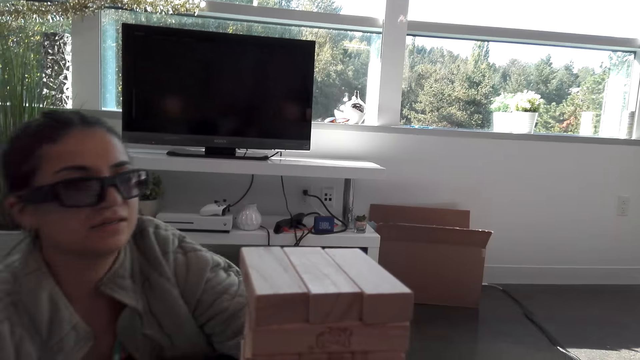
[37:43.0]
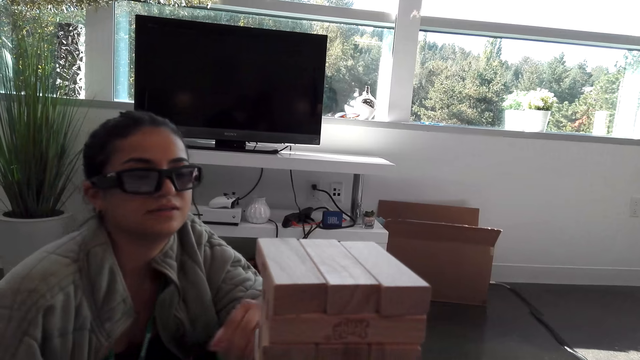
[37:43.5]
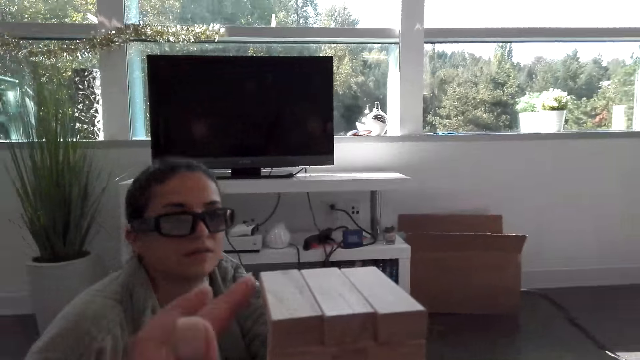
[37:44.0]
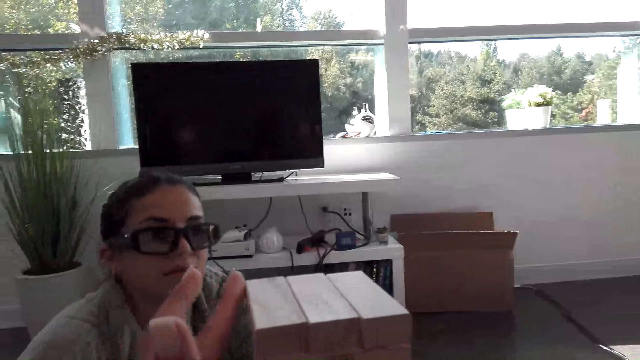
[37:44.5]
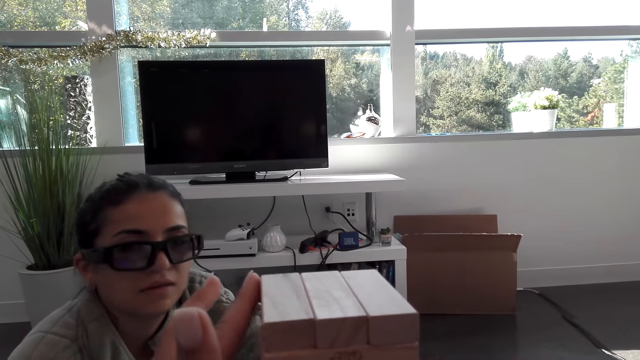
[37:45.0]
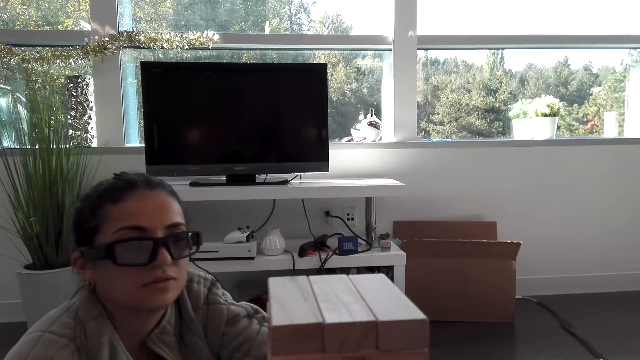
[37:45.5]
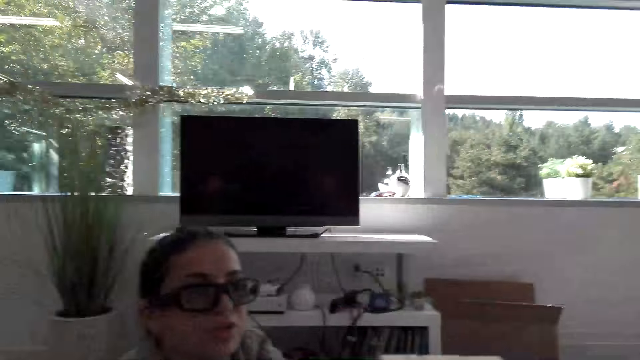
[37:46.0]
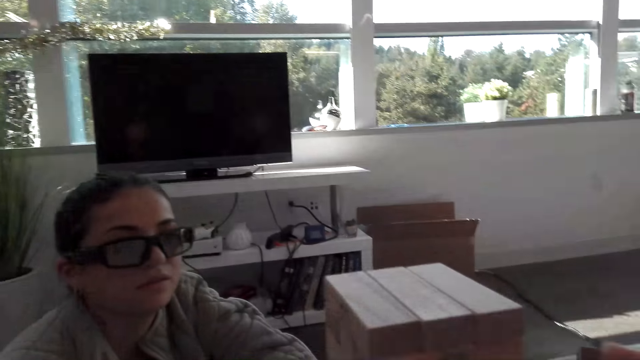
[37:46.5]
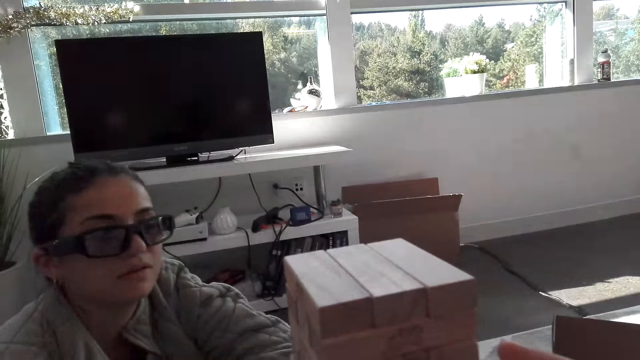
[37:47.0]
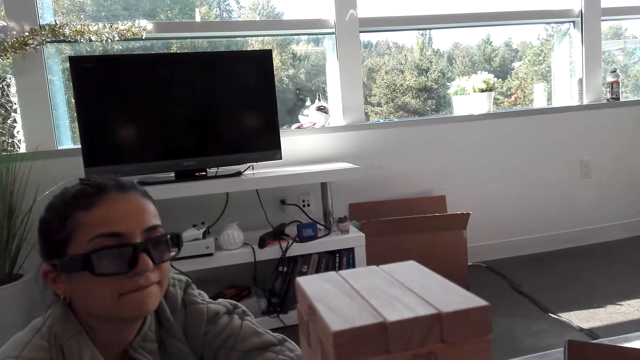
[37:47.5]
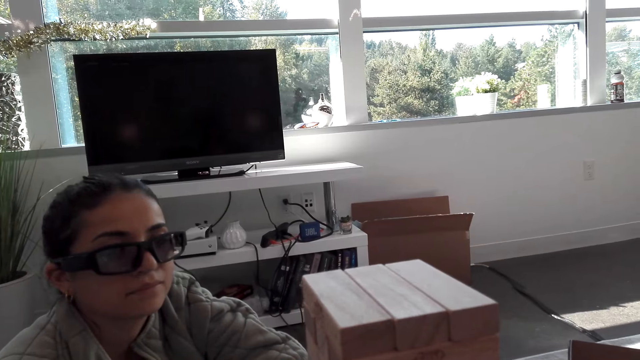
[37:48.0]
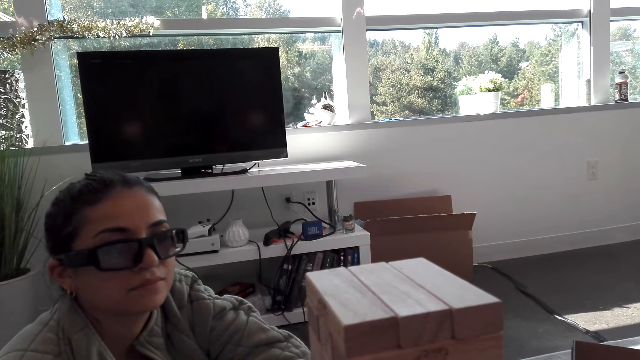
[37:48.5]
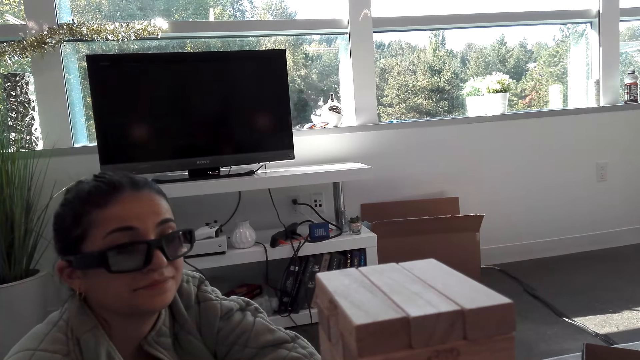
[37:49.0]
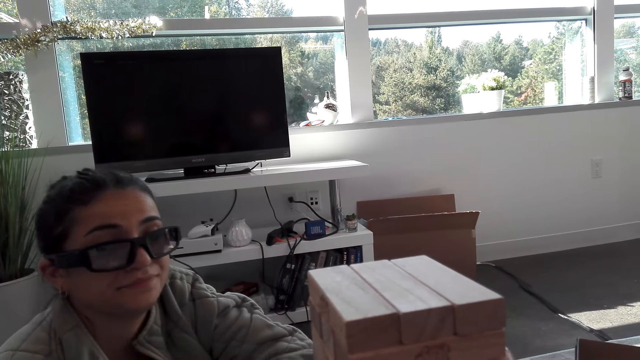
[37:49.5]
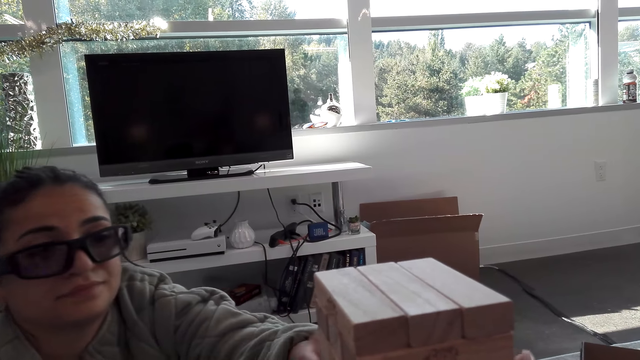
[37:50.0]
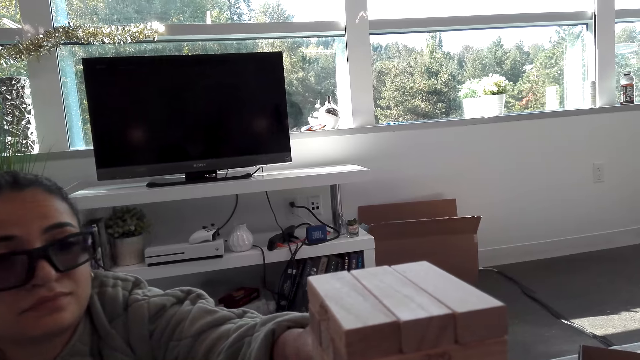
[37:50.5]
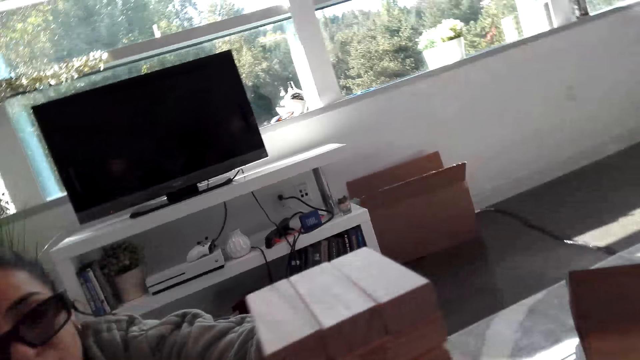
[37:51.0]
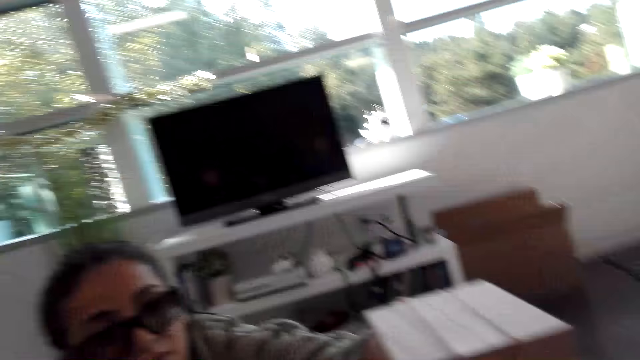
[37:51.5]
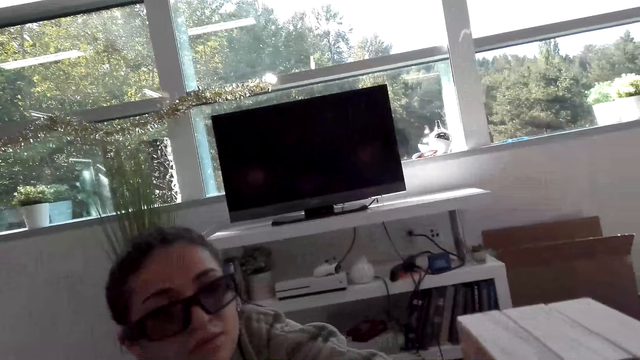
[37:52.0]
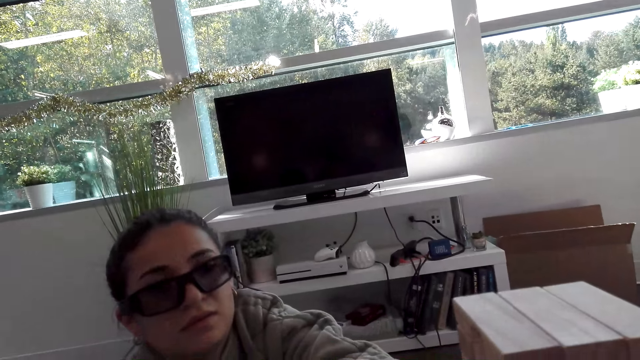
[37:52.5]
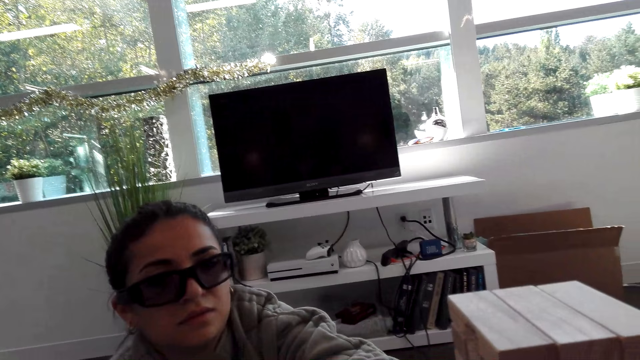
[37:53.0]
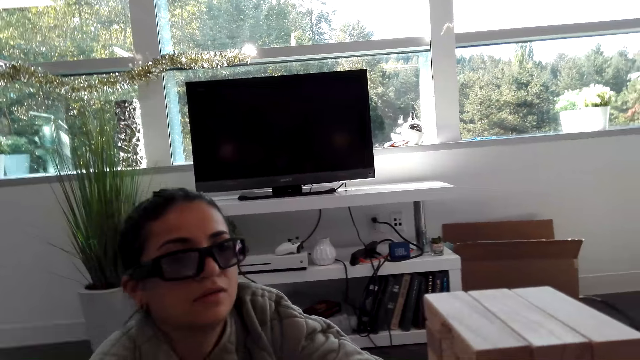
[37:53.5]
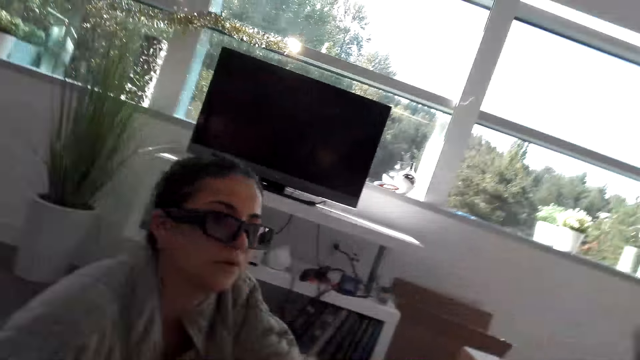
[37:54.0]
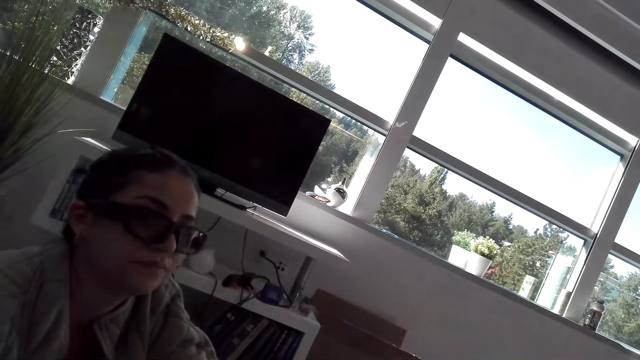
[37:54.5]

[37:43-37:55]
The camera wearer moves blocks. They talk with a woman. They play a block tower game.

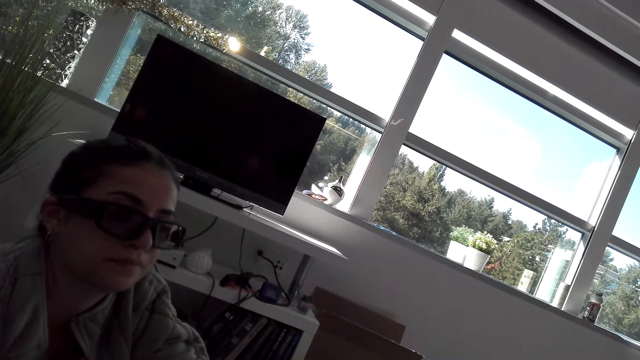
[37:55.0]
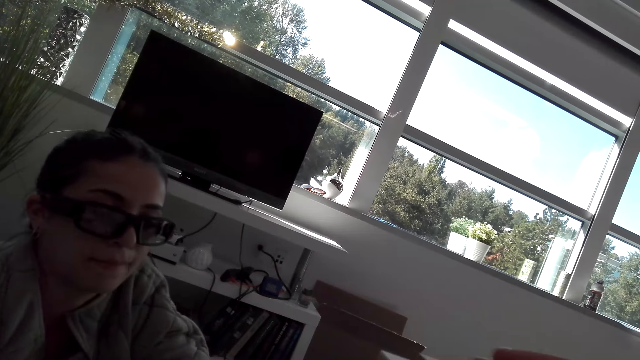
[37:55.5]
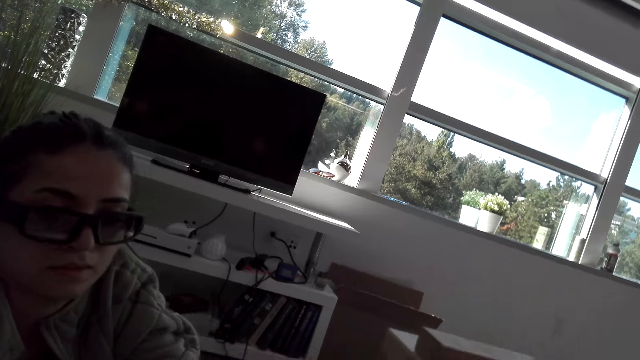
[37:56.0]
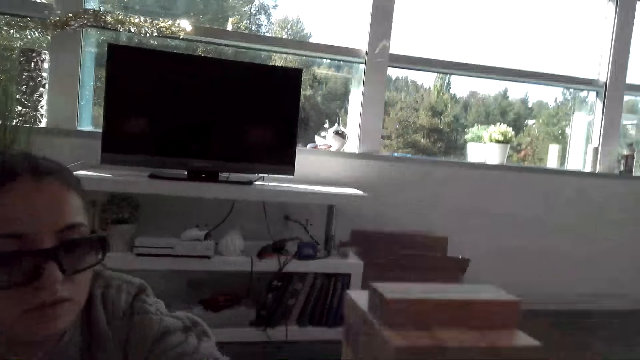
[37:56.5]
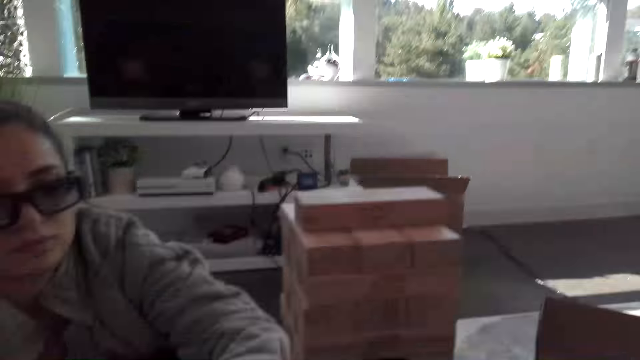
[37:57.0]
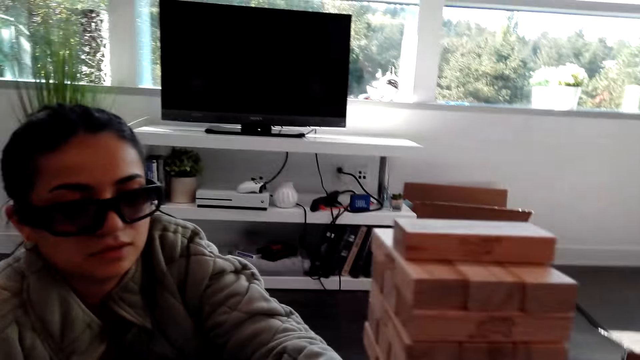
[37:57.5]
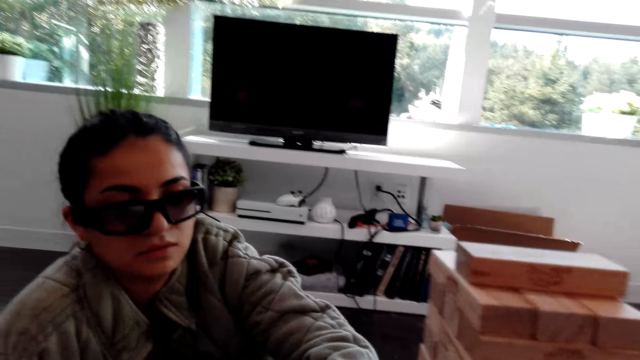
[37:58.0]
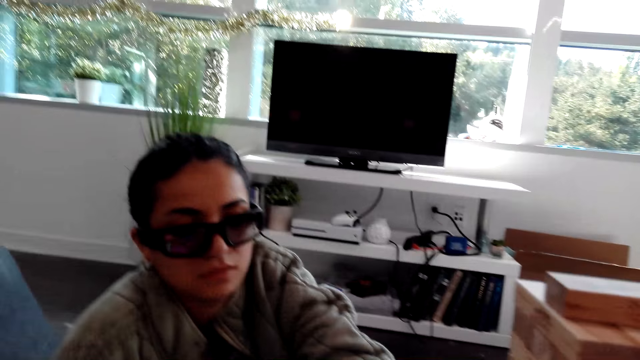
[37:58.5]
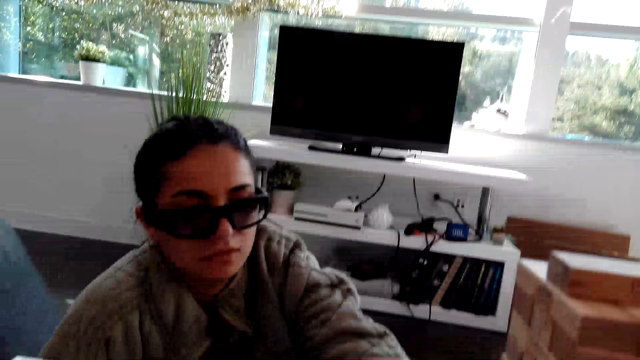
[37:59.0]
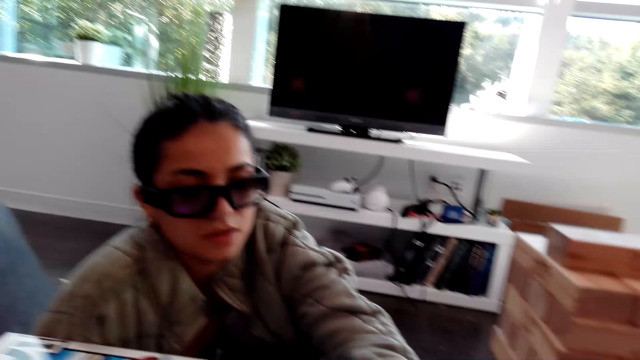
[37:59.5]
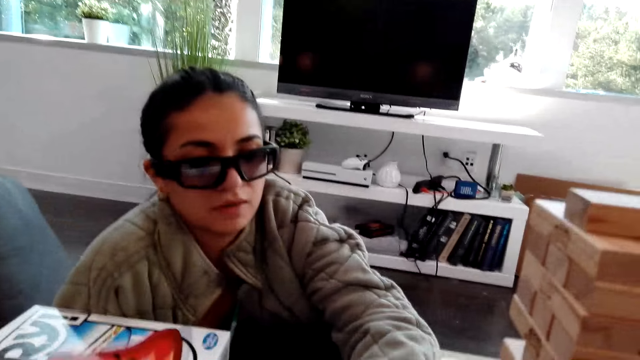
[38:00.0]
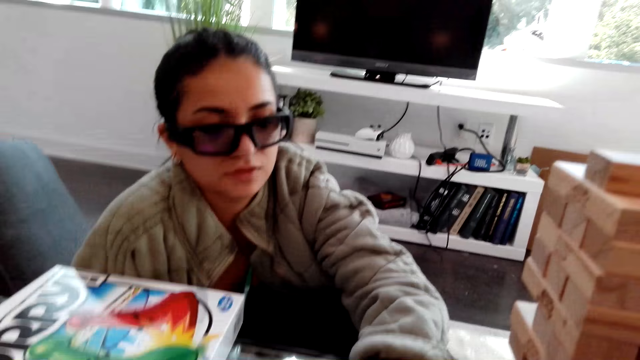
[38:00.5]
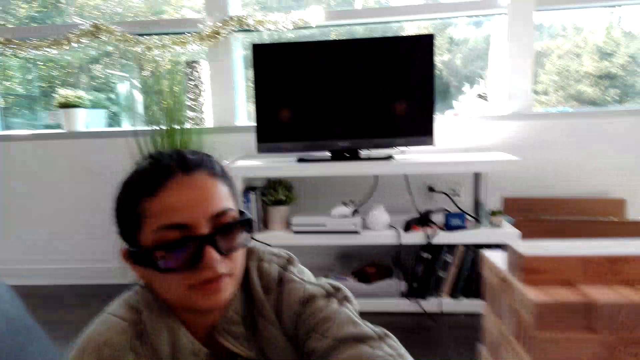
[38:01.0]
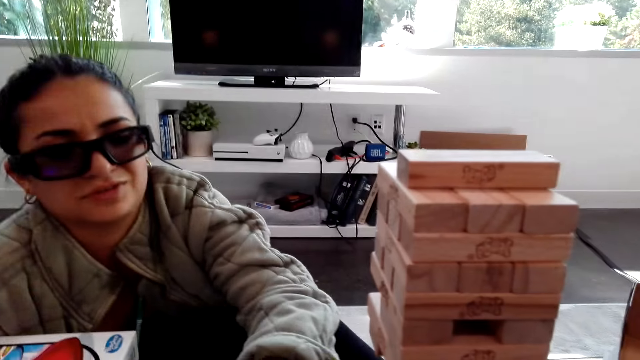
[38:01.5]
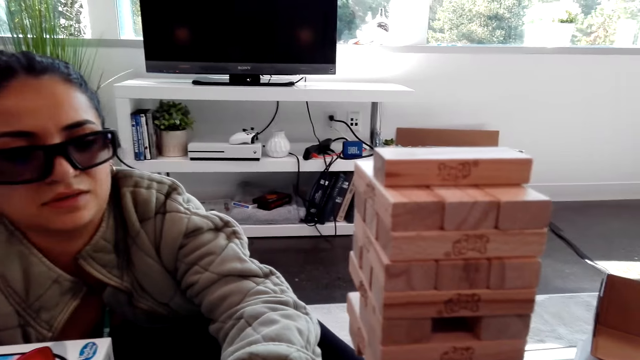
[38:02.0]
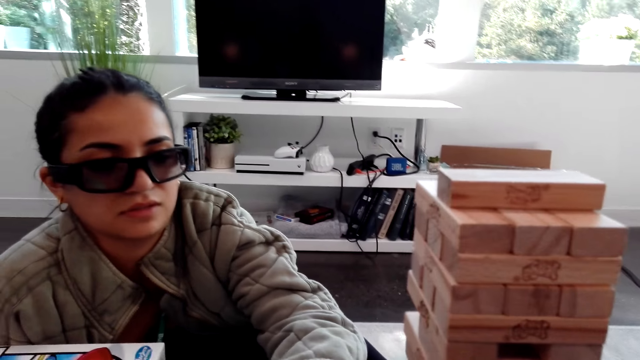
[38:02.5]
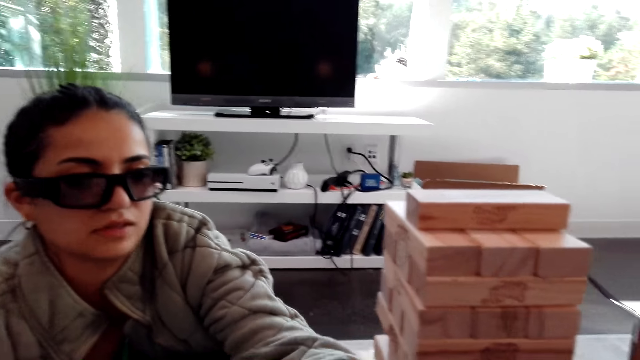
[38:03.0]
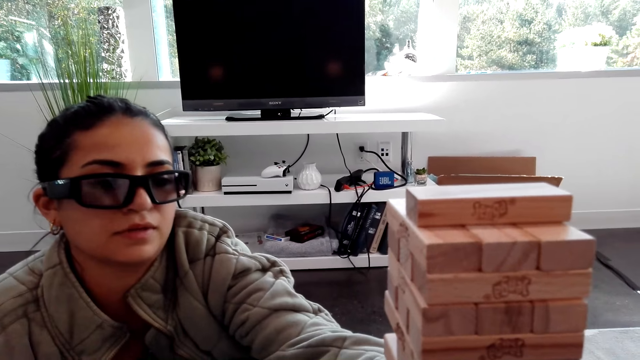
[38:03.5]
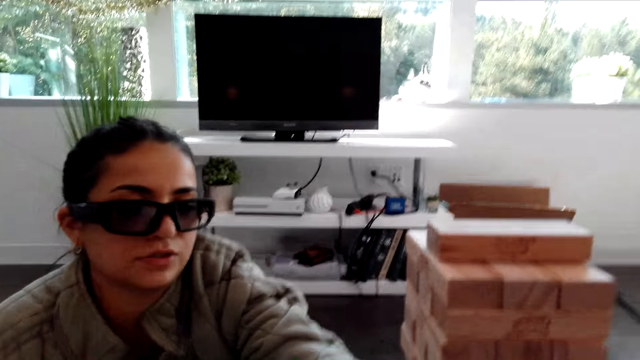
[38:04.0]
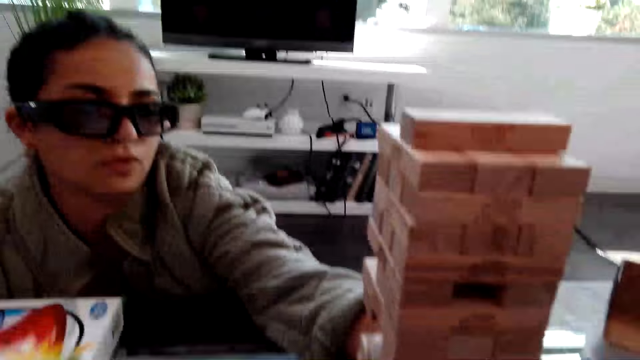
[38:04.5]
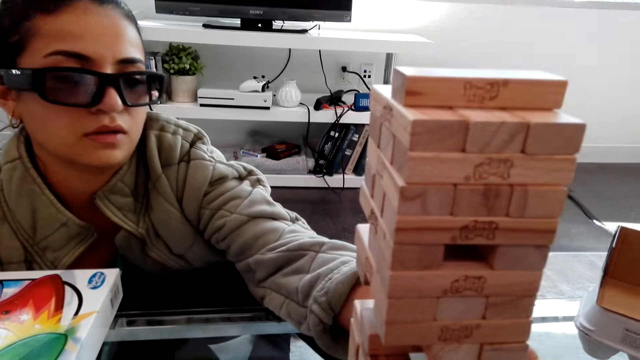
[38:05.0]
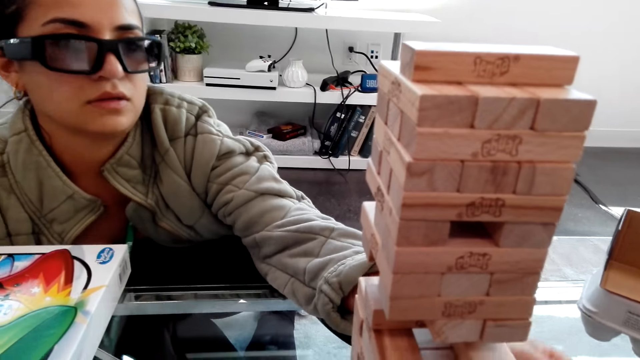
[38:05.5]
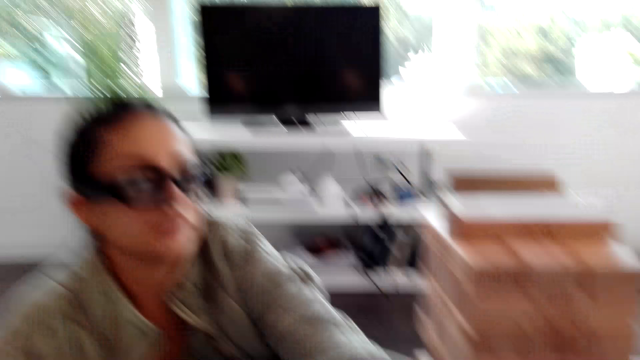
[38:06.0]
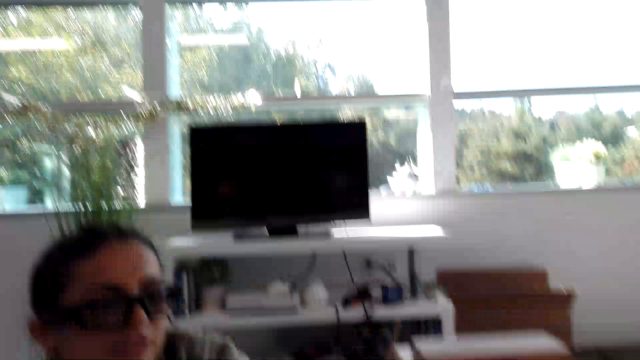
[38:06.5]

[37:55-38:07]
A woman plays a block tower game.
